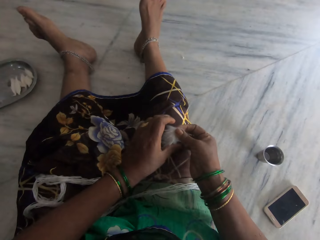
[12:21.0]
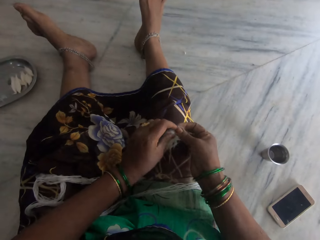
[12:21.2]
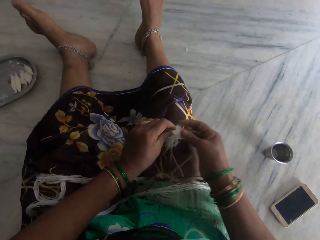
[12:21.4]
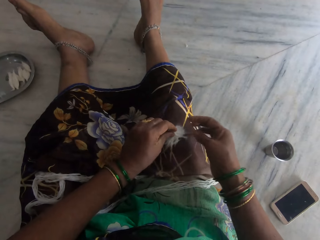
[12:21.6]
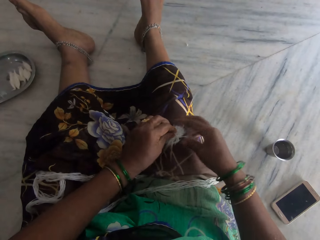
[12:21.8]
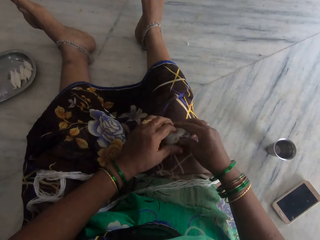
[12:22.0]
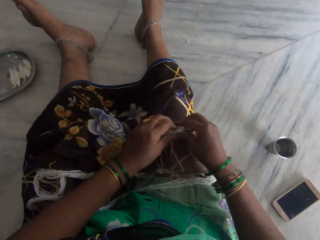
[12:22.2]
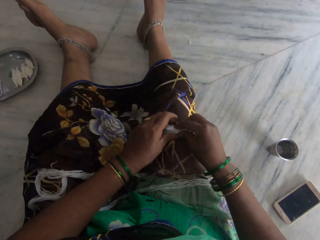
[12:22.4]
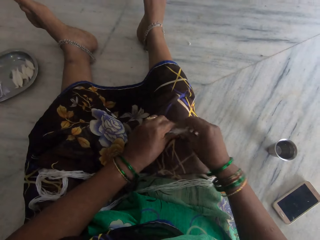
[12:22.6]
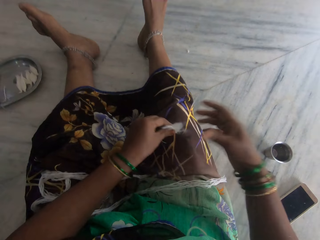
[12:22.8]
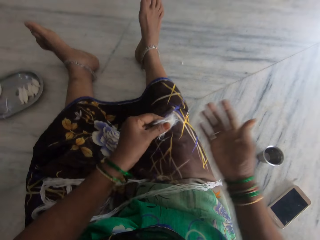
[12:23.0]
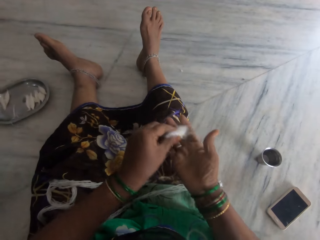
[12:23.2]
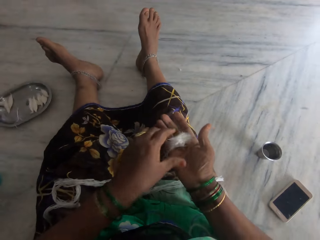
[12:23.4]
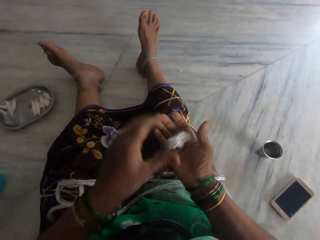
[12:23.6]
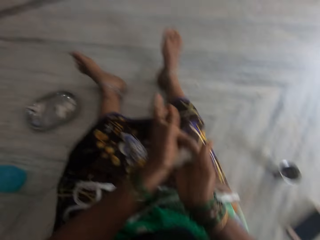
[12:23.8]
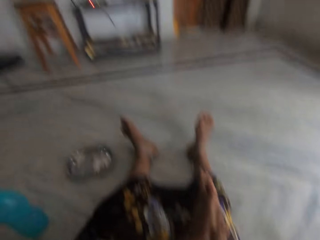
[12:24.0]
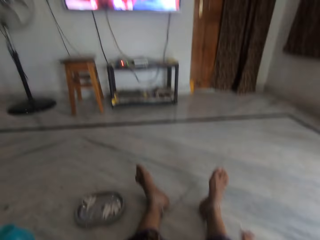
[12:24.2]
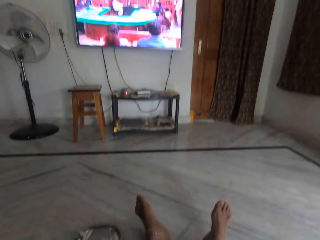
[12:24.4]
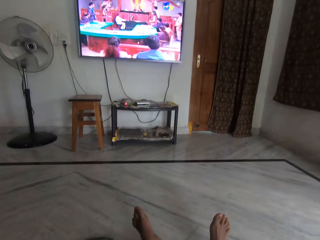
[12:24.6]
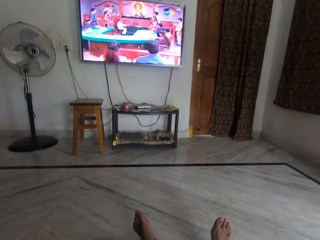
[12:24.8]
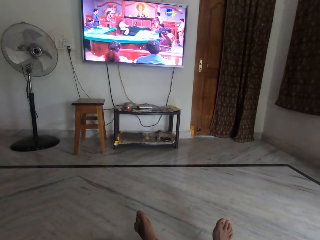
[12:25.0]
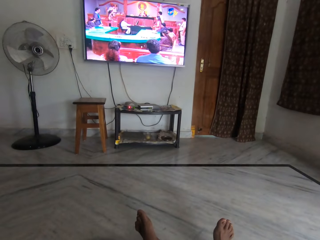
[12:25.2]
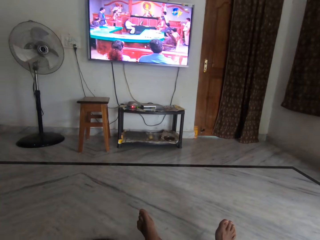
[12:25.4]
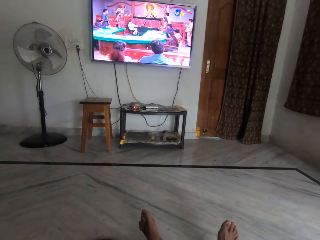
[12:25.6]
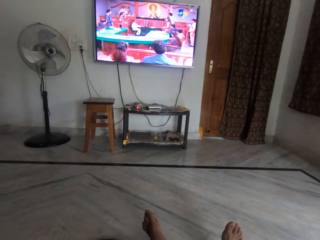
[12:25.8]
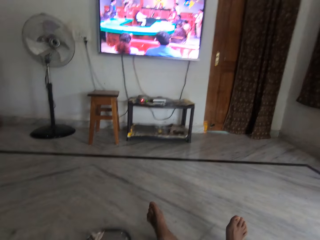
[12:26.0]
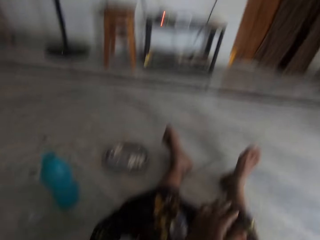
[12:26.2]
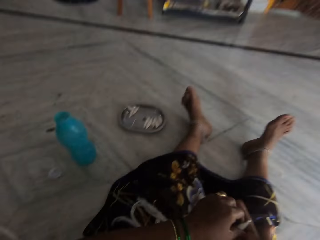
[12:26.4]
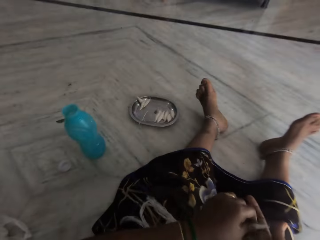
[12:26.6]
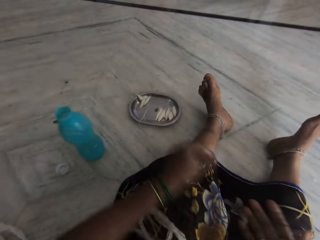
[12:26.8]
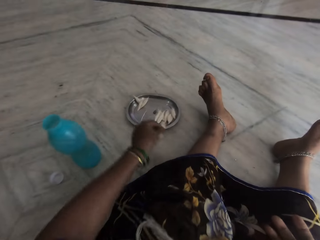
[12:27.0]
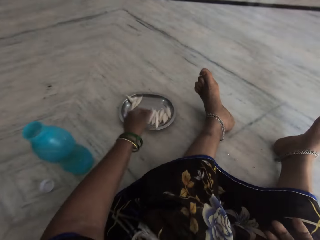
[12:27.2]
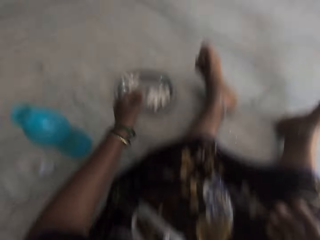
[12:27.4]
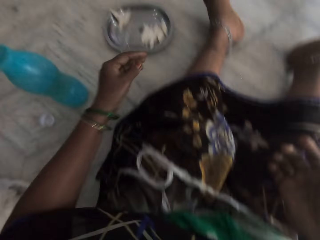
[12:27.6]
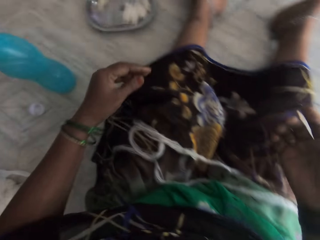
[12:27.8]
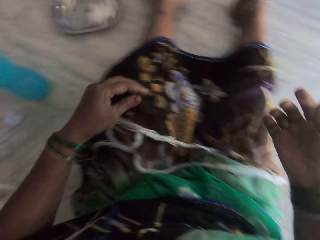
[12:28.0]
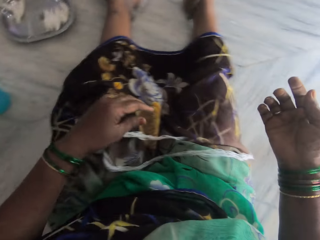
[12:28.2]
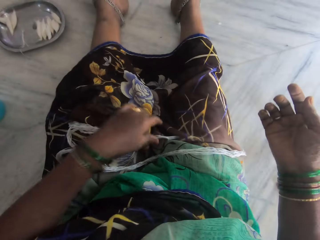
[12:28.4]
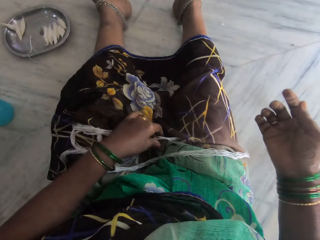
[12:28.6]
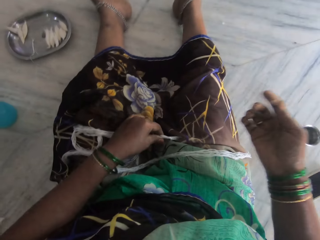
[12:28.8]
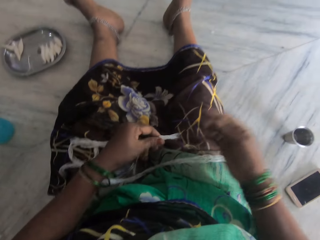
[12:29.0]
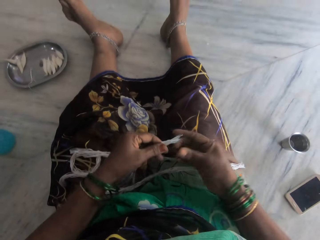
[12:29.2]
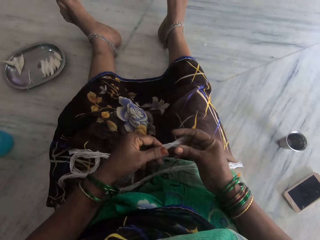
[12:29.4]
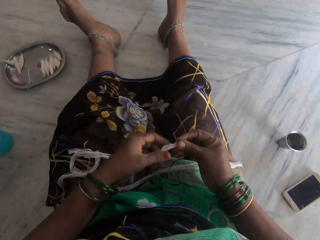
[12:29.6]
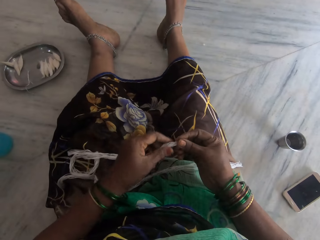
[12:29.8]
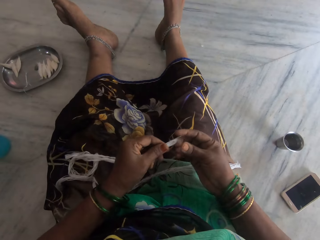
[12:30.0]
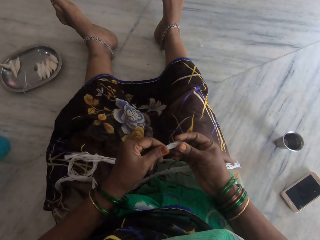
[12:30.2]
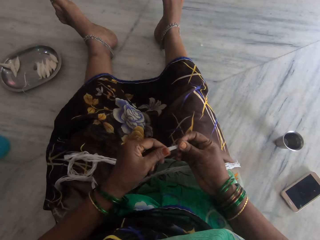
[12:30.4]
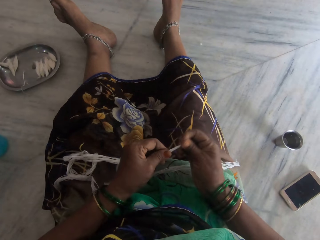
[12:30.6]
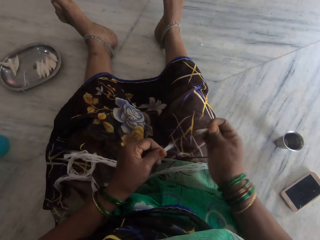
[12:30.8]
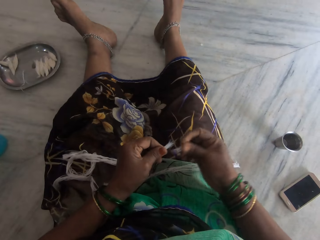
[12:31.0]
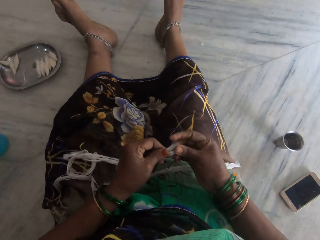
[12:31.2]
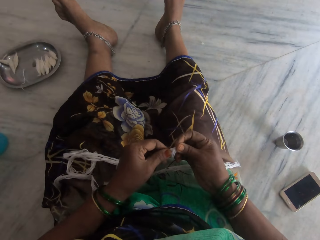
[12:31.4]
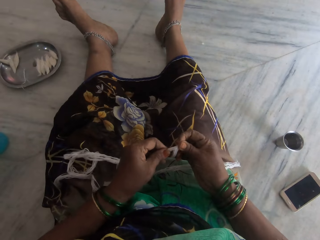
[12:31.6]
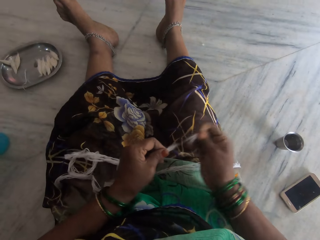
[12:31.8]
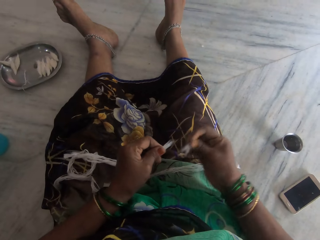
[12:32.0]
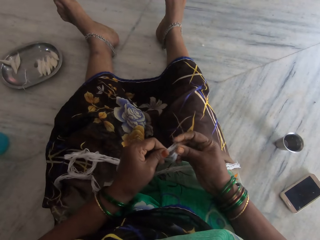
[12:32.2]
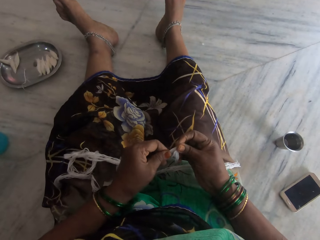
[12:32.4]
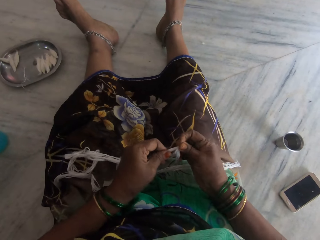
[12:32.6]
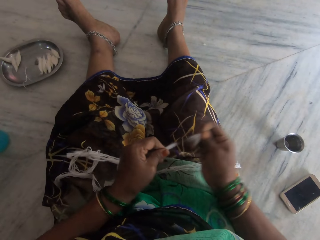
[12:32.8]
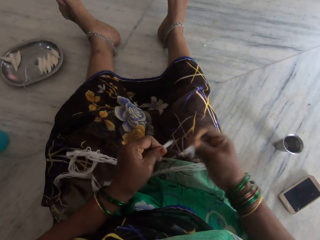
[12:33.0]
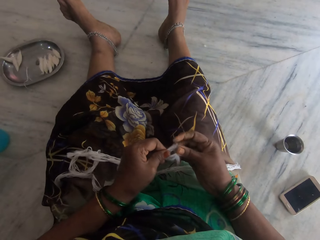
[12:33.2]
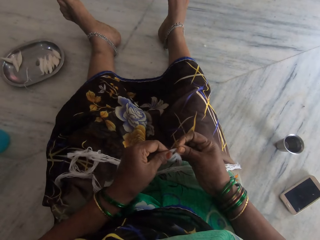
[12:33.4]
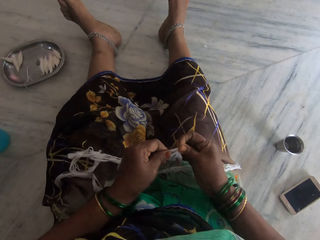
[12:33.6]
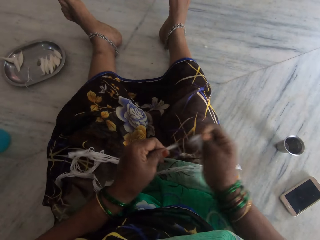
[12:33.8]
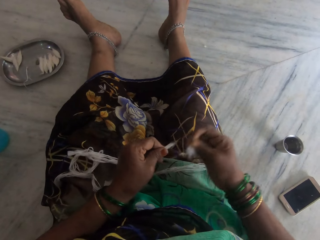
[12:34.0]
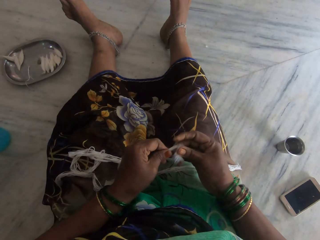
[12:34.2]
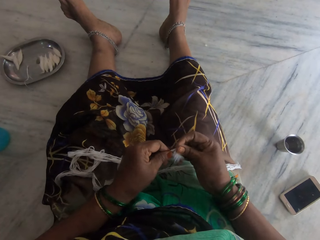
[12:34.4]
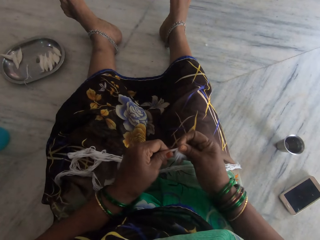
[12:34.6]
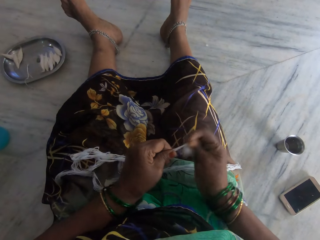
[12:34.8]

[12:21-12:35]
The camera wearer holds pieces of sisal fibers. She drops the cotton on her lap. She puts the pieces of sisal fibers on the palm. She packs the cotton from her lap. She rolls the cotton in her palms. She drops the cotton in a metal plate. She picks the sisal fibers. She holds the tips of the sisal fibers. She tears the threads. She removes some pieces of sisal fibers.

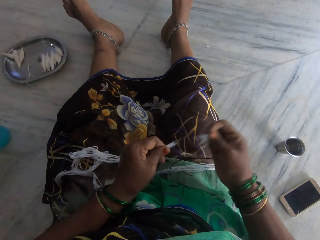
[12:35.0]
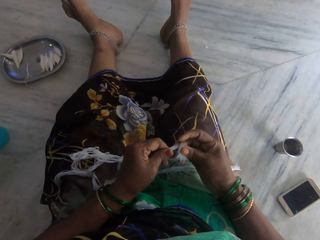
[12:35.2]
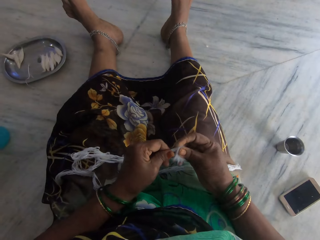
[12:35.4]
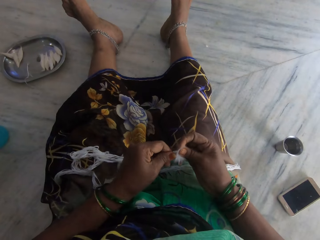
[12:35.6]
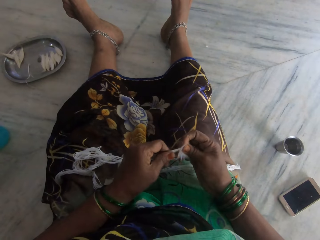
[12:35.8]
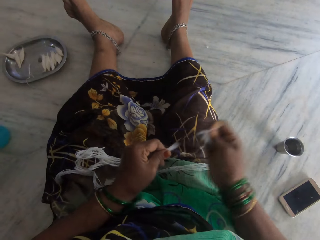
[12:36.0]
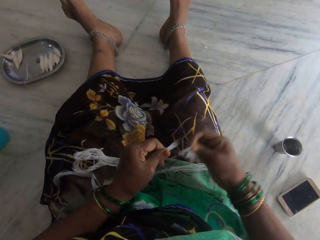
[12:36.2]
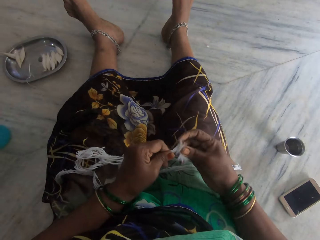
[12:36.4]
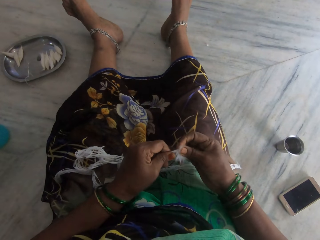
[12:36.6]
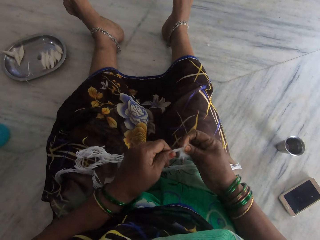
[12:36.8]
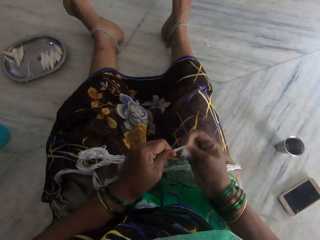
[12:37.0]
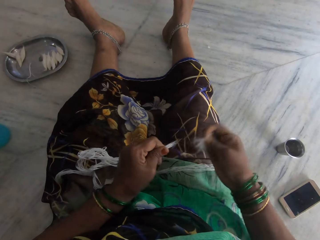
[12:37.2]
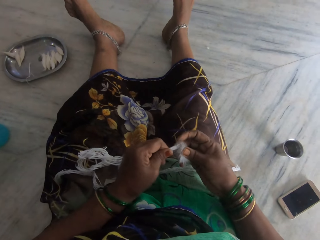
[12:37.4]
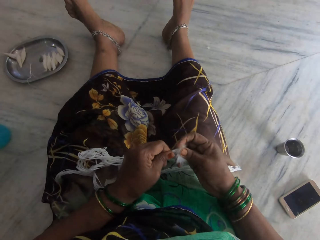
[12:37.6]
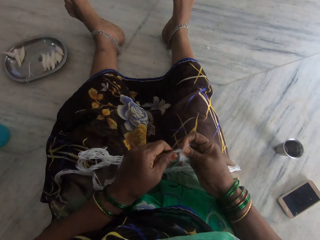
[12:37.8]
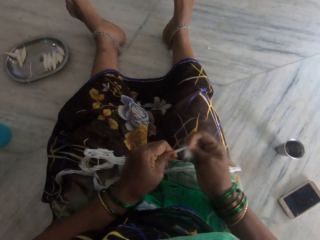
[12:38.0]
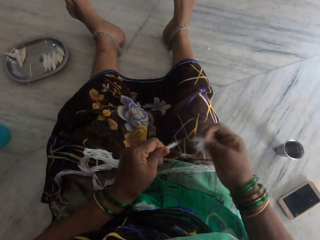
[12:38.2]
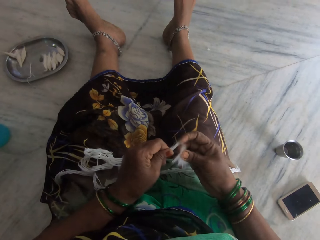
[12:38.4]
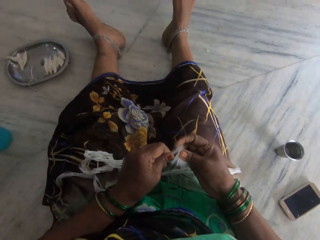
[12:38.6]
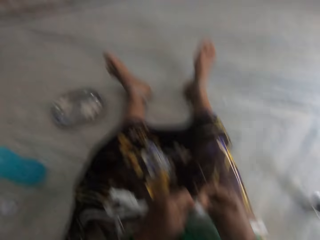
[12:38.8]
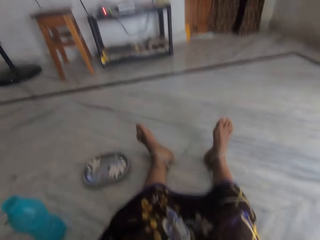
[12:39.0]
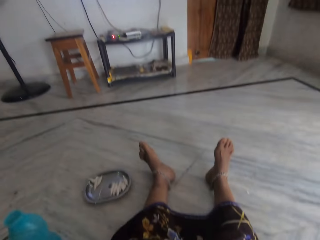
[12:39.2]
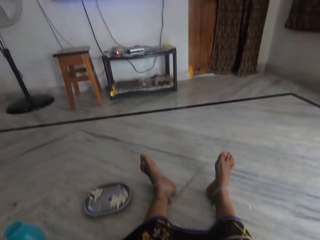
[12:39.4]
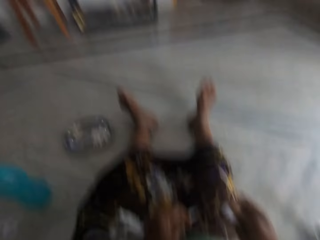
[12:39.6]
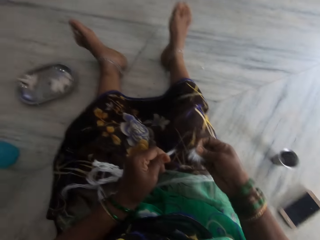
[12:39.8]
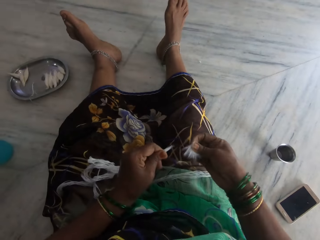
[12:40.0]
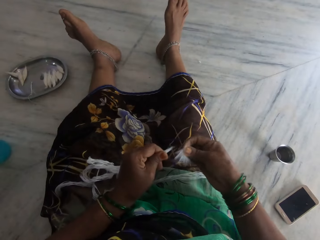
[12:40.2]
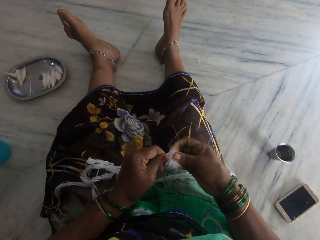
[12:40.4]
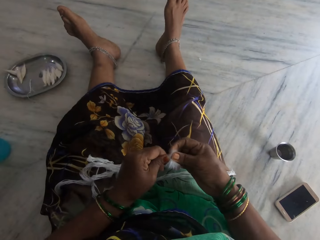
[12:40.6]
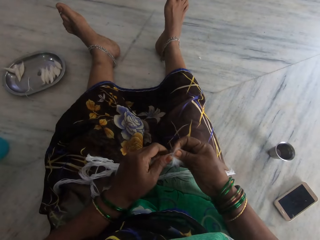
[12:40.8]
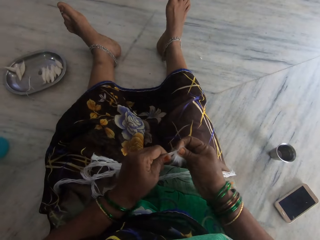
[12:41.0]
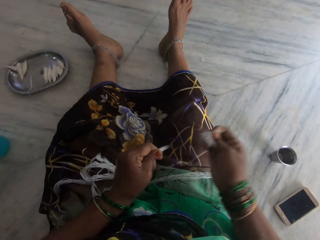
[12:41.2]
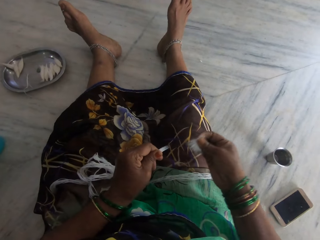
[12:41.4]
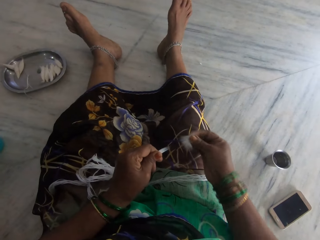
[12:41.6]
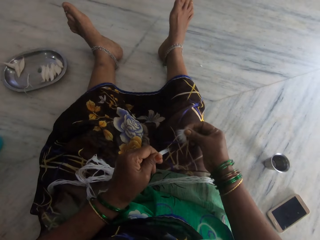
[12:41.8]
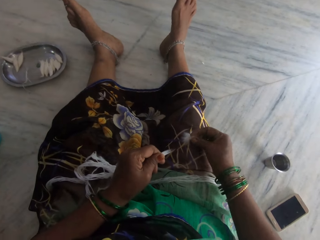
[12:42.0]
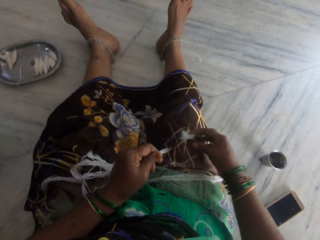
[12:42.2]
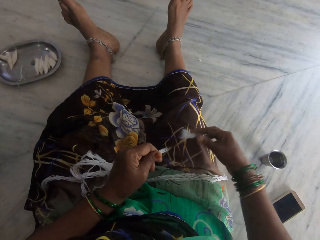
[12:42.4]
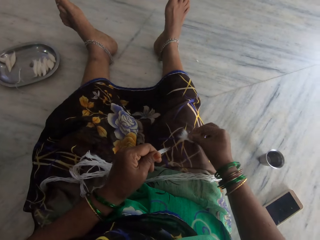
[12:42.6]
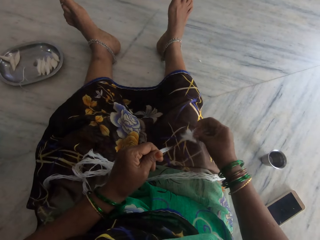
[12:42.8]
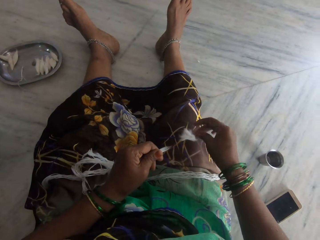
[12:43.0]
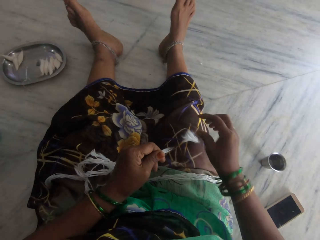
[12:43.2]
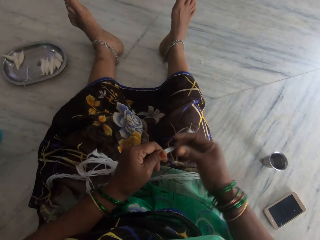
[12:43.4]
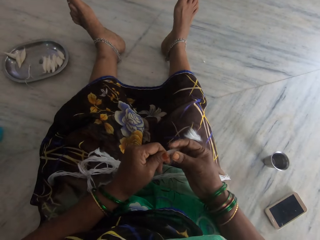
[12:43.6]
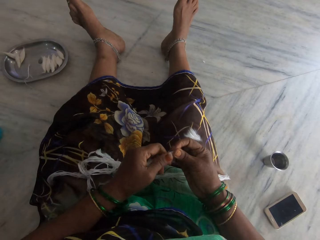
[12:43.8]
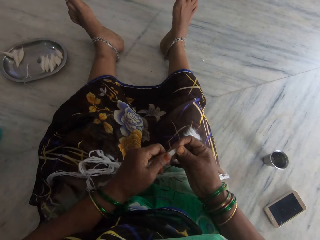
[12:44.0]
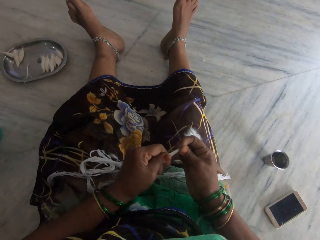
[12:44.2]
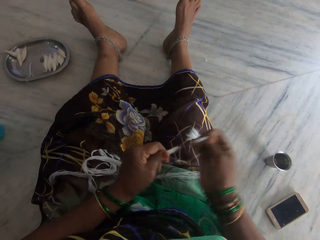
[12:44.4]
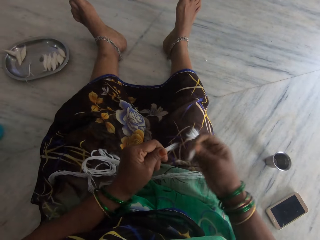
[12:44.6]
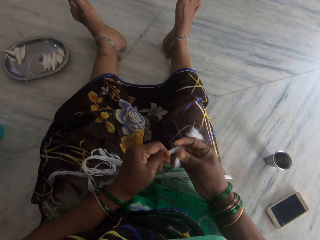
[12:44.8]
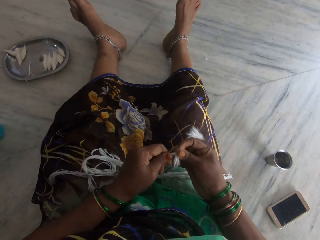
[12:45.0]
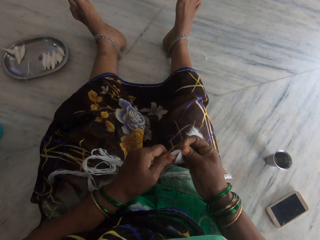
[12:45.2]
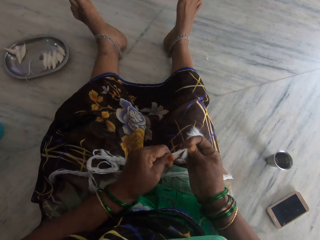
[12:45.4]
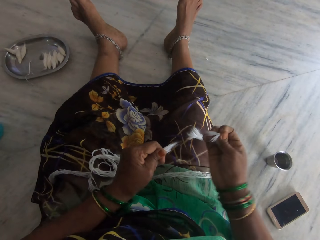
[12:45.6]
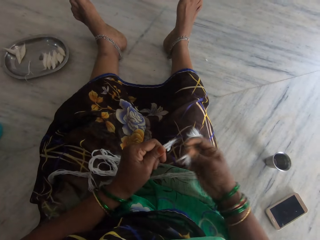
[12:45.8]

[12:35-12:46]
The camera wearer drops the cotton or sisal fibers on her lap. She tears the threads. She removes pieces of the sisal fibers.
